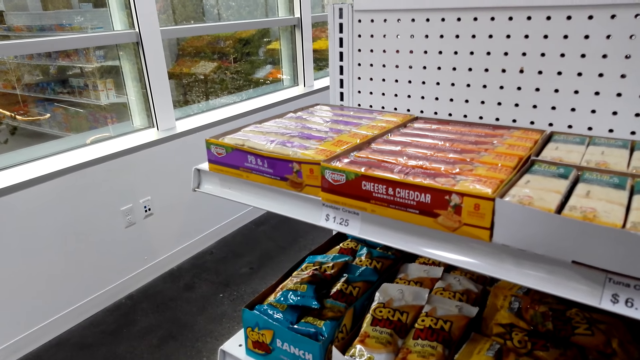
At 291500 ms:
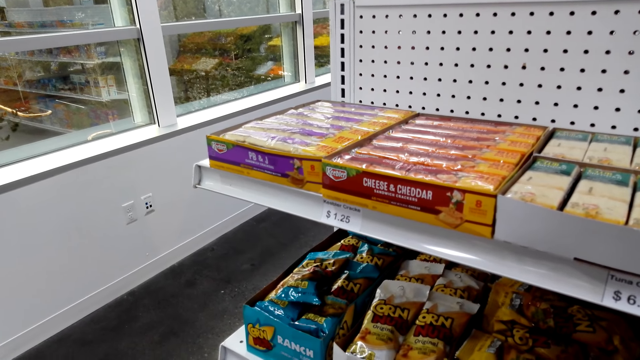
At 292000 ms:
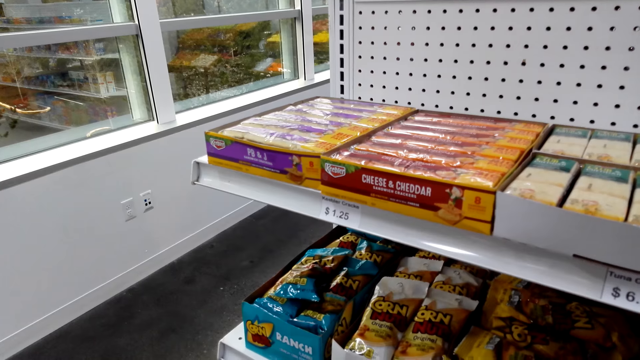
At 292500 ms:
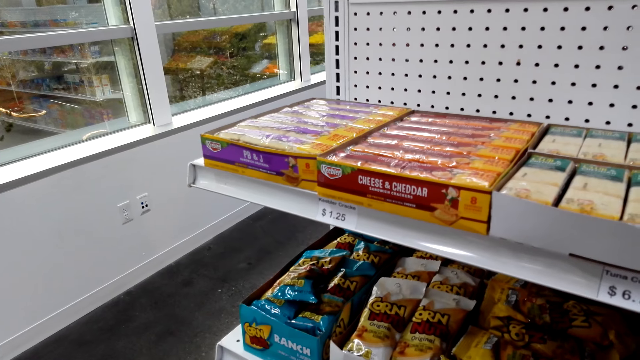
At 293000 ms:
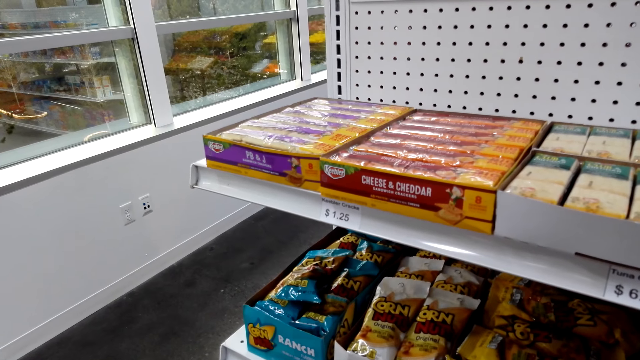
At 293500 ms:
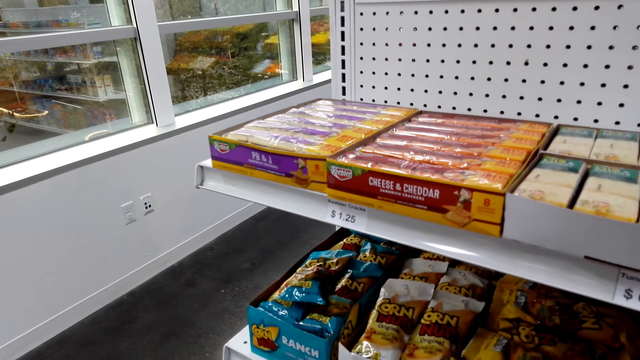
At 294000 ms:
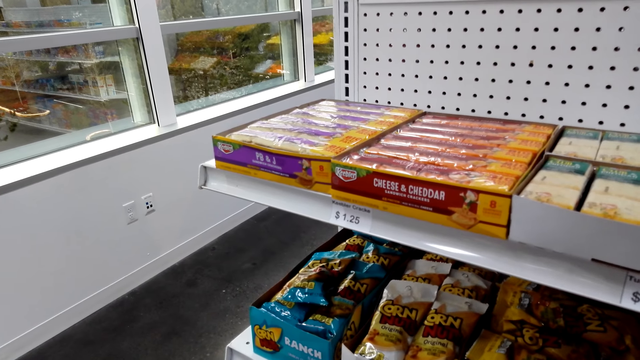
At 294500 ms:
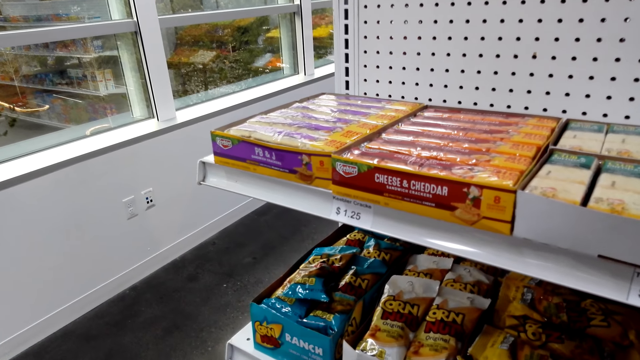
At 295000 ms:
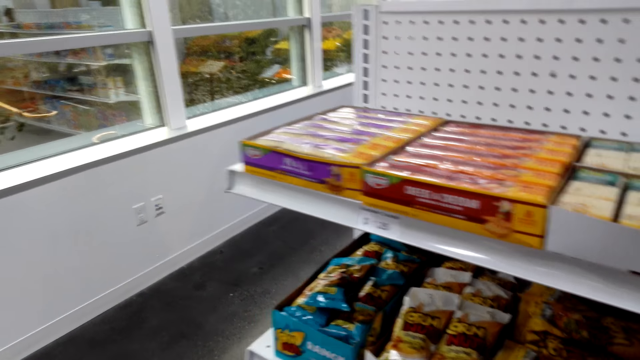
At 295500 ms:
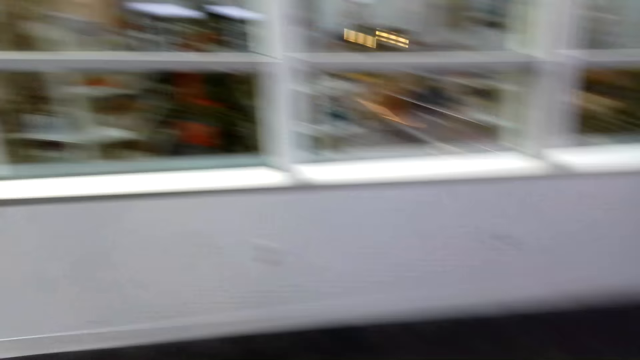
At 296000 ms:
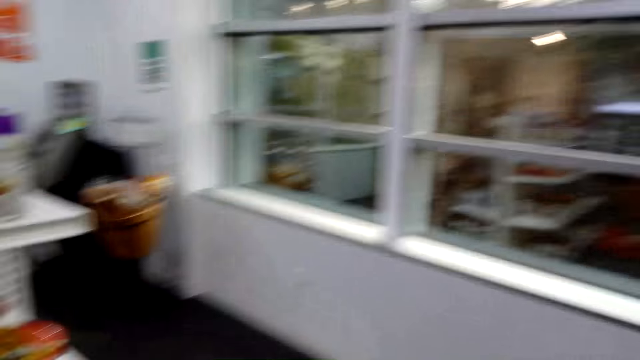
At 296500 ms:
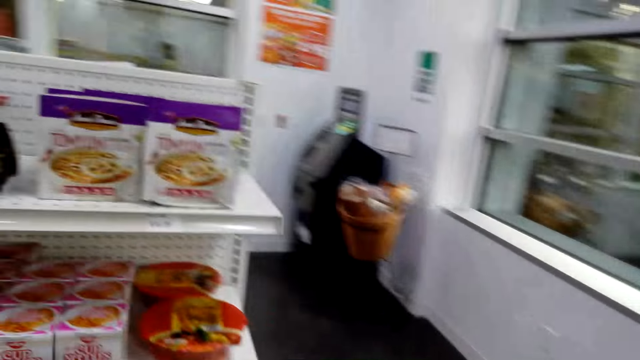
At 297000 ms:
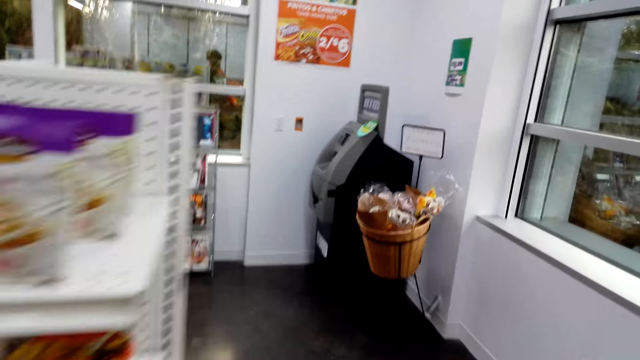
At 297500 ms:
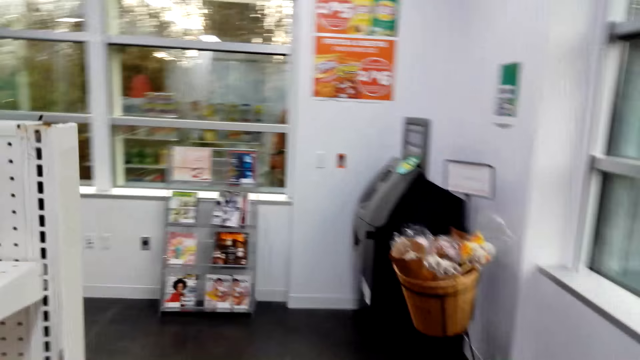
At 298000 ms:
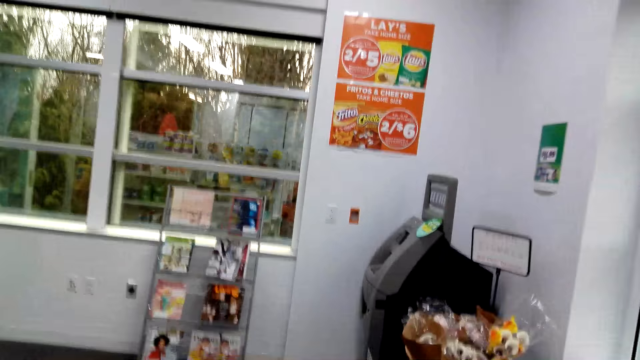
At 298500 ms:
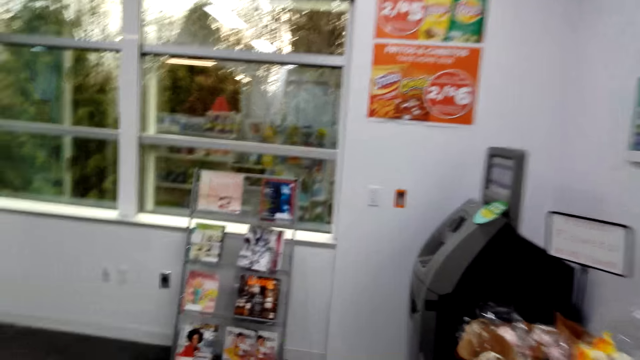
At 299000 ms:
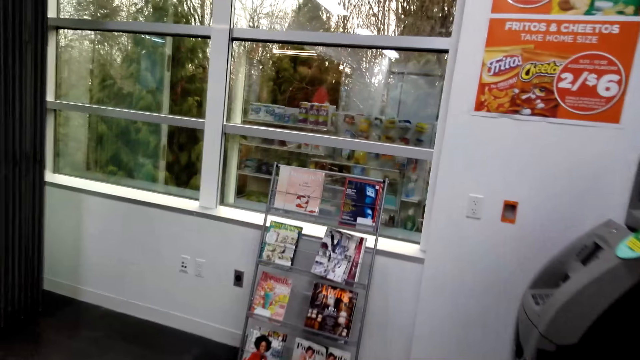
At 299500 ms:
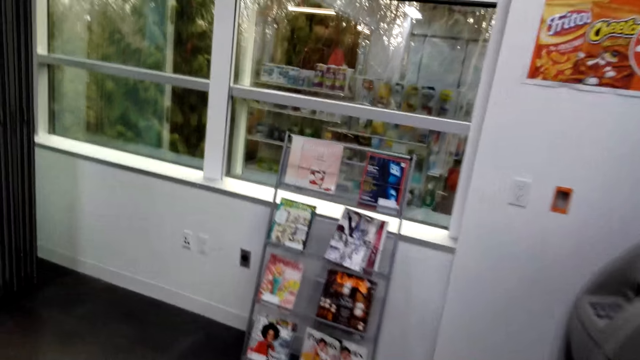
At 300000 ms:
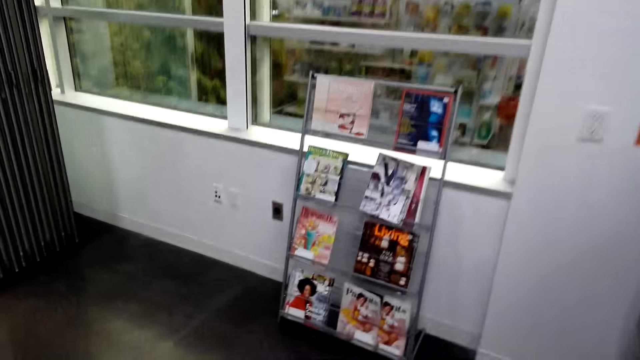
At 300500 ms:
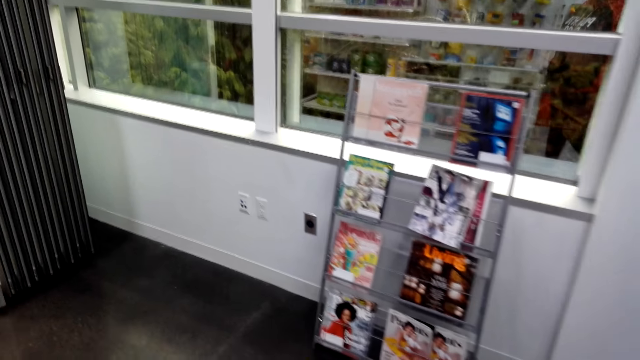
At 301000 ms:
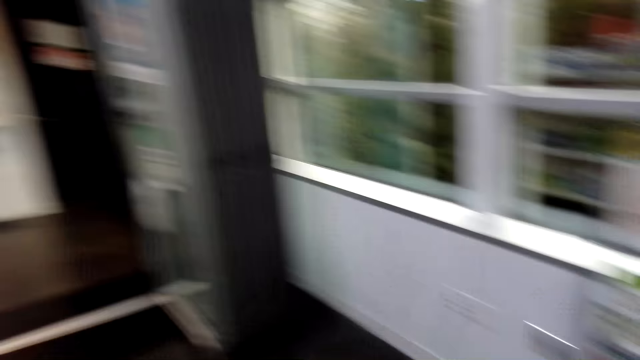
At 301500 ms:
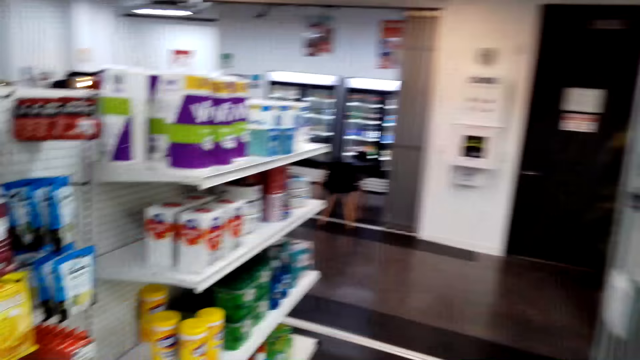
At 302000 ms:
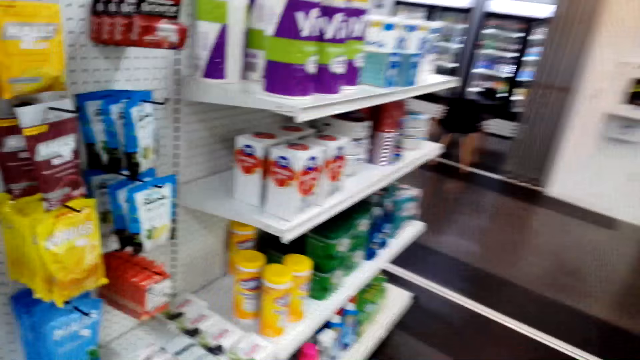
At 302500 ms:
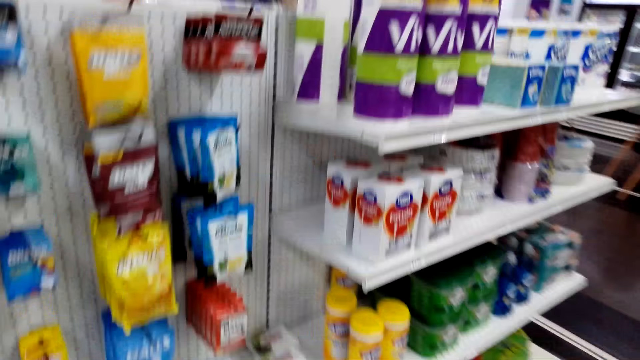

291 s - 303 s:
The camera wearer walks around the supermarket.

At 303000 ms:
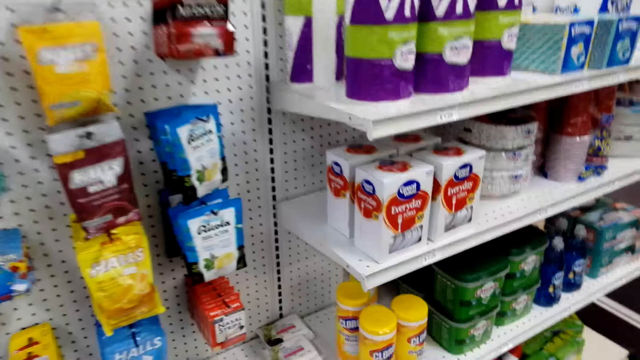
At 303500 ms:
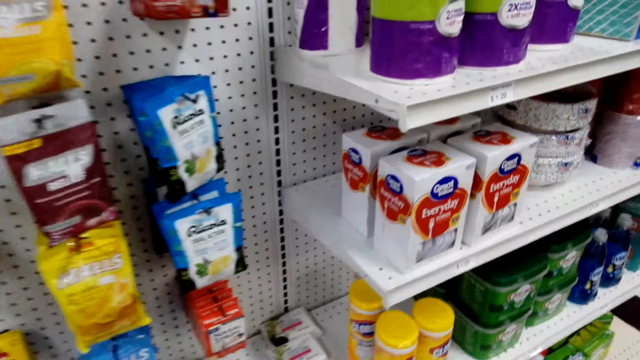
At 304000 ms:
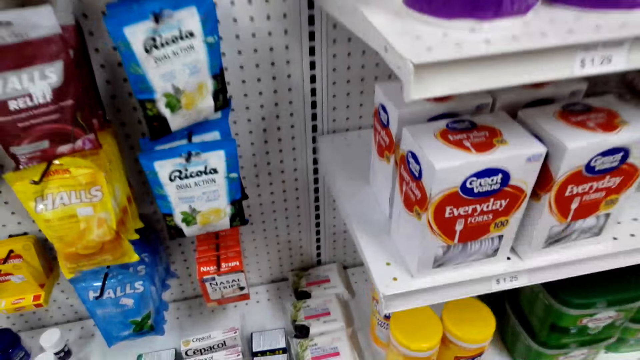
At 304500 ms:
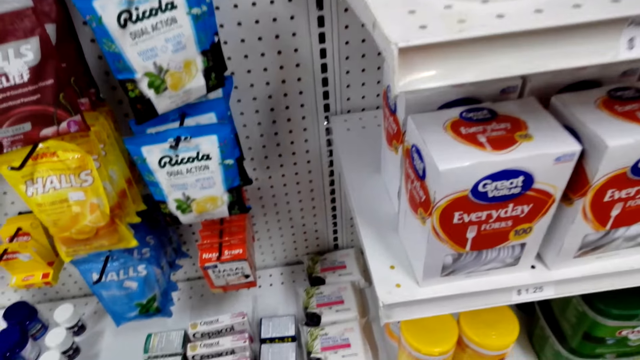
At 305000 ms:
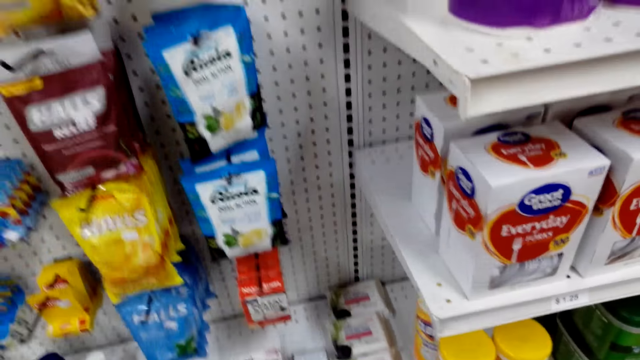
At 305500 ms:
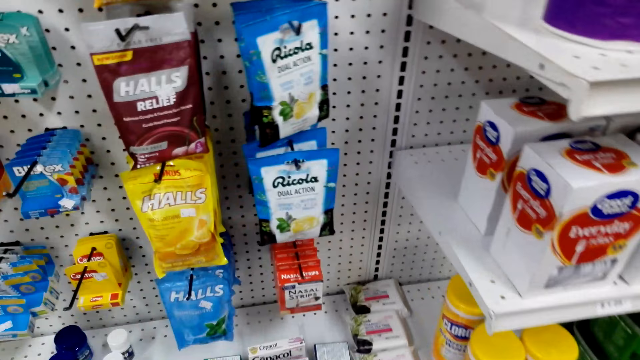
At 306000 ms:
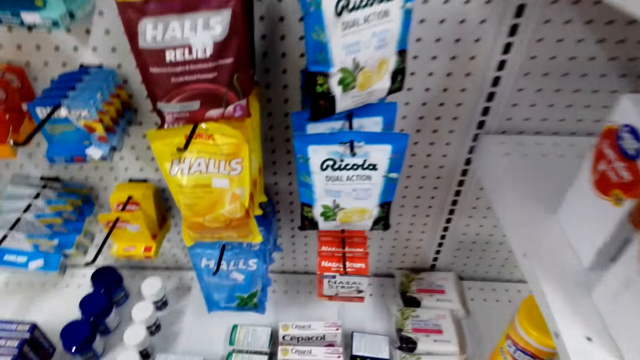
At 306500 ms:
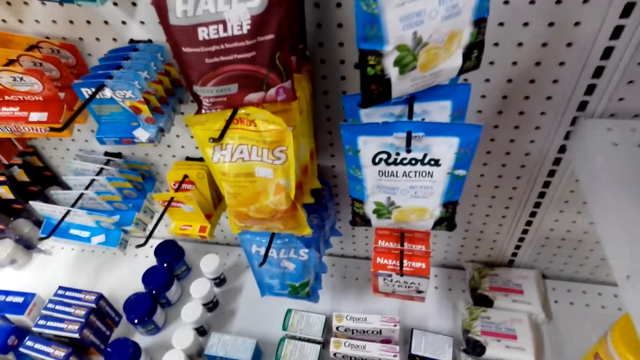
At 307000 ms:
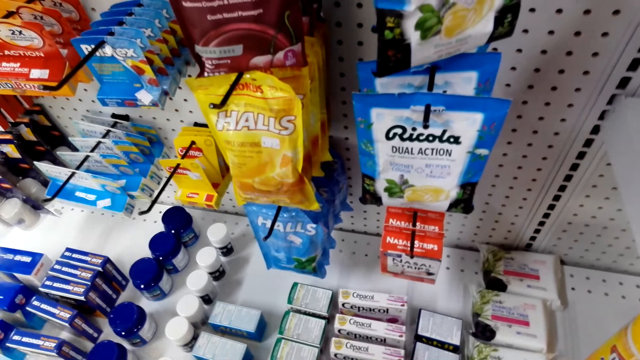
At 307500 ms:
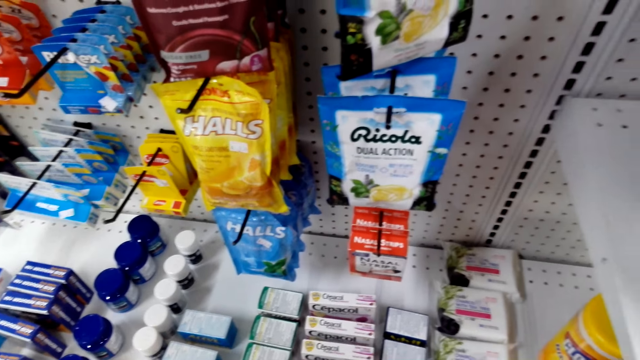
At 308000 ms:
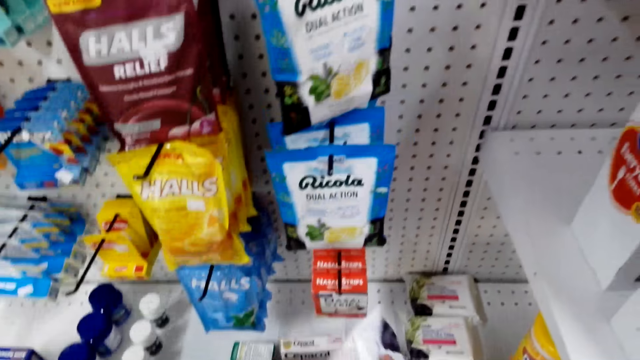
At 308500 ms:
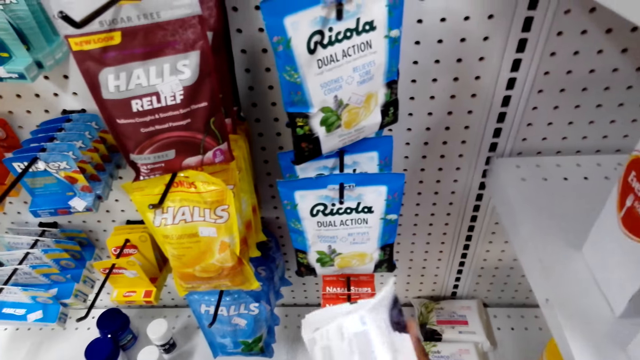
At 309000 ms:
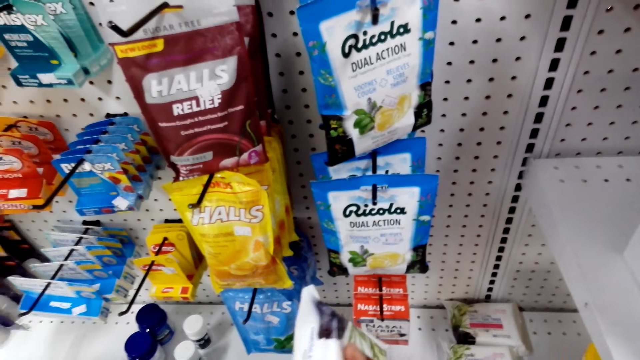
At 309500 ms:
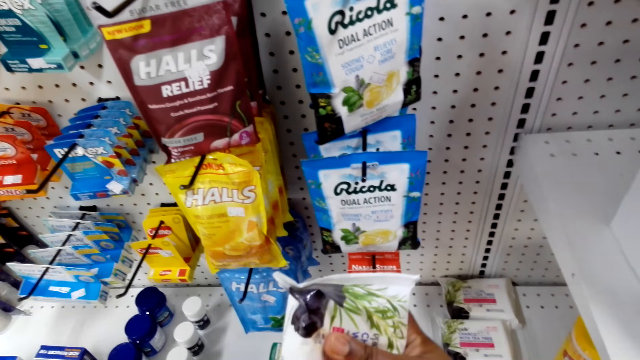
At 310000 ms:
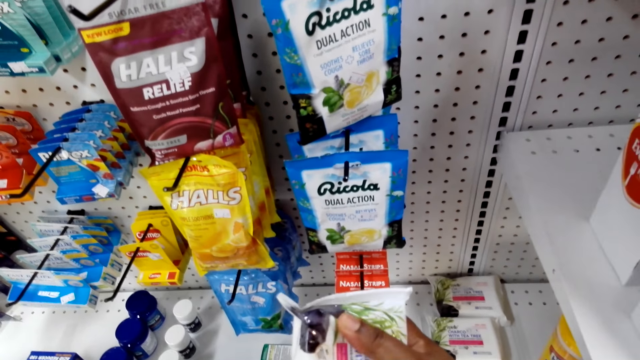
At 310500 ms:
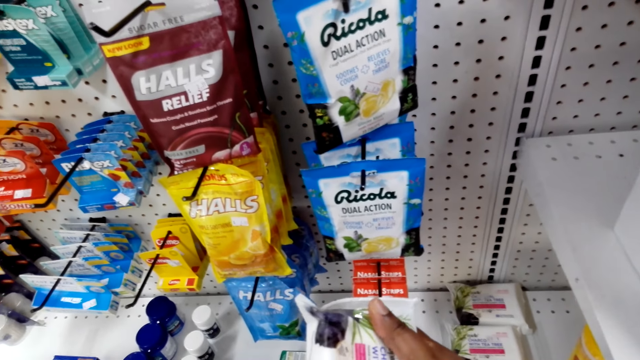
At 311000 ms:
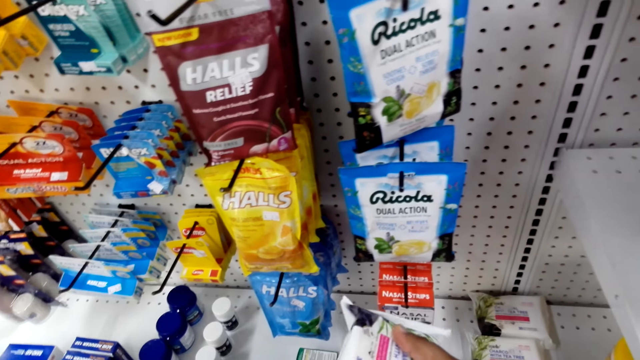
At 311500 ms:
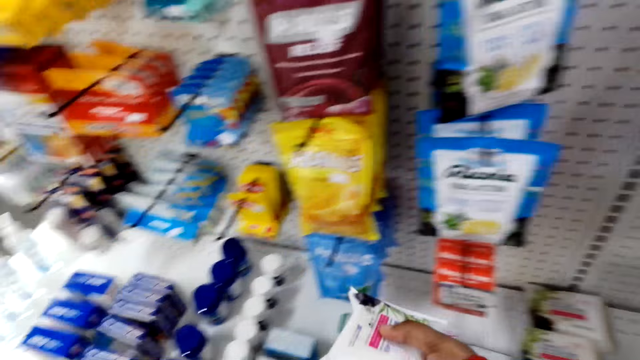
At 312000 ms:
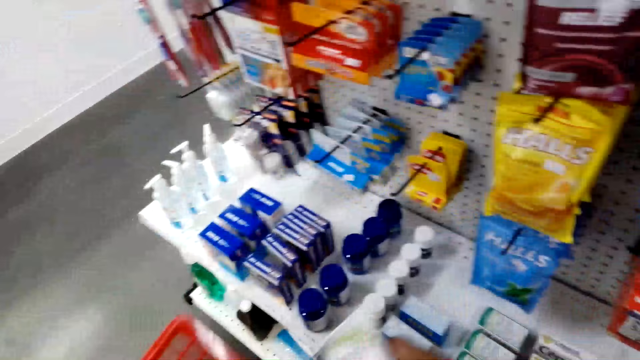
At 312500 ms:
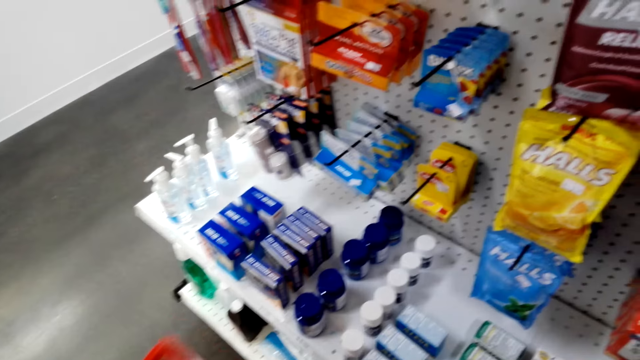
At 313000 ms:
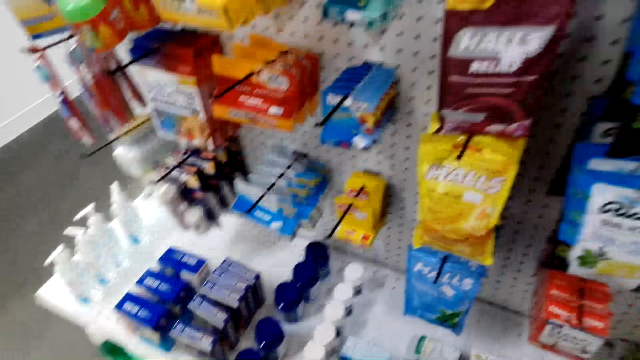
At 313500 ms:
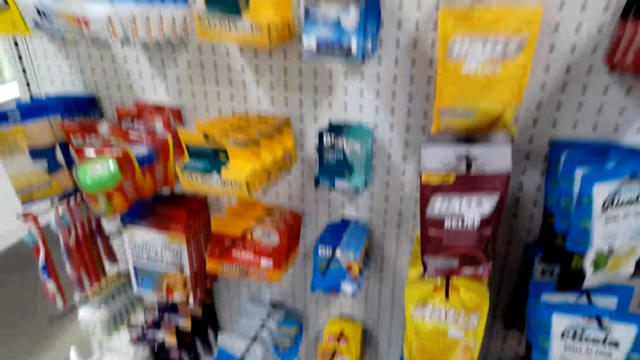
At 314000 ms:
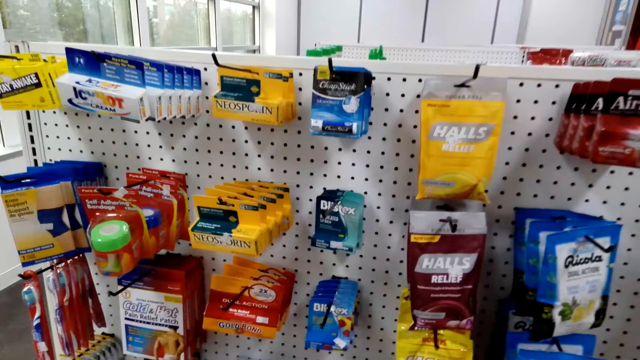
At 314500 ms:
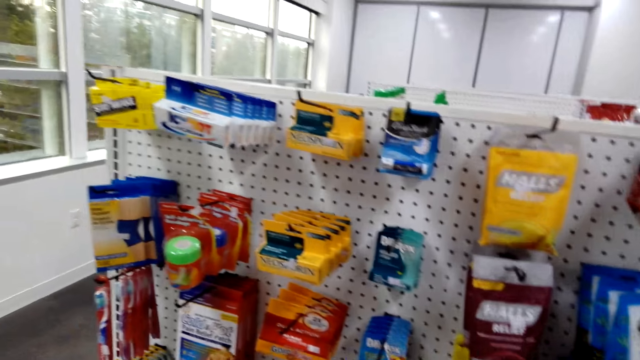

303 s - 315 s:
The camera wearer picks up a packet of something. They look at the packet. They put the packet in the basket.
